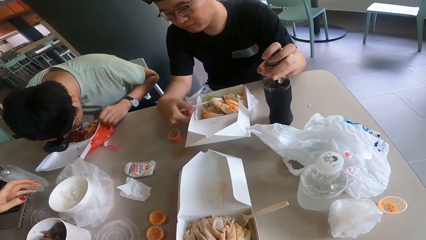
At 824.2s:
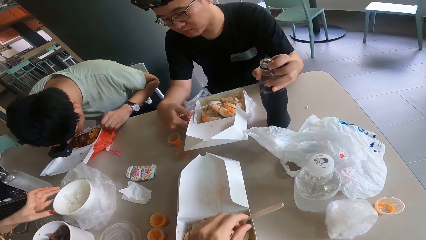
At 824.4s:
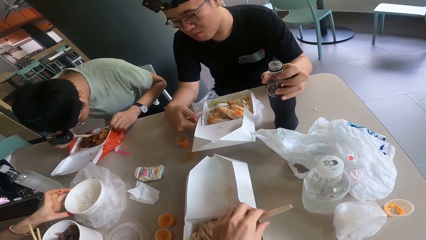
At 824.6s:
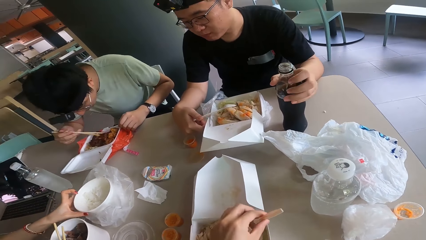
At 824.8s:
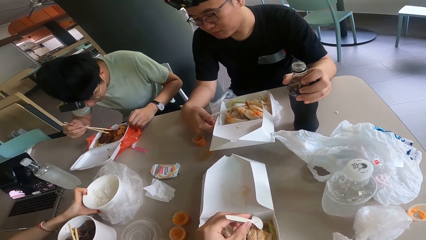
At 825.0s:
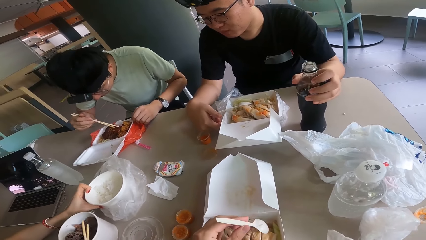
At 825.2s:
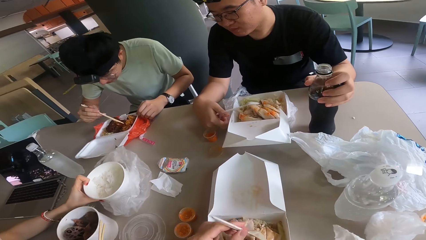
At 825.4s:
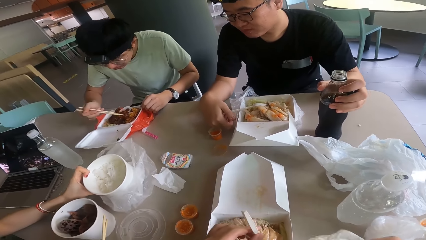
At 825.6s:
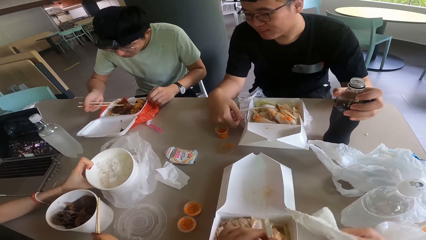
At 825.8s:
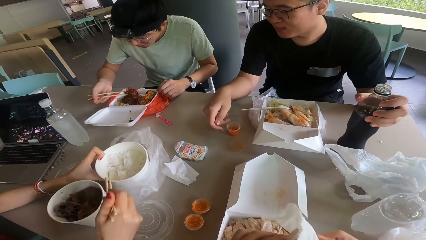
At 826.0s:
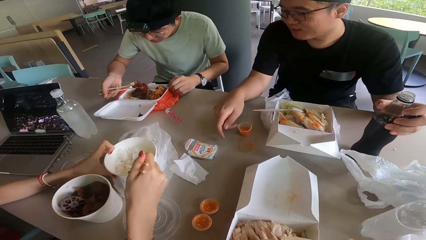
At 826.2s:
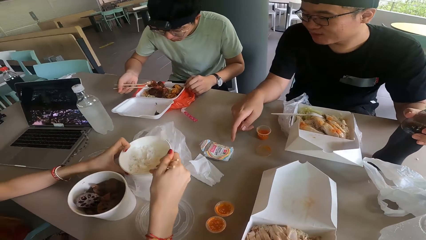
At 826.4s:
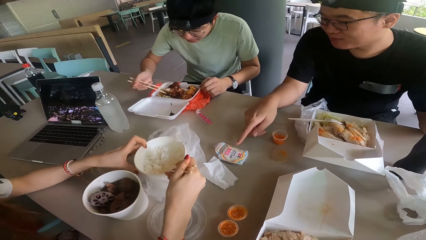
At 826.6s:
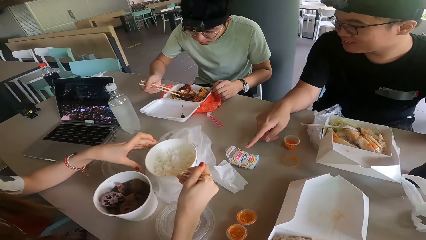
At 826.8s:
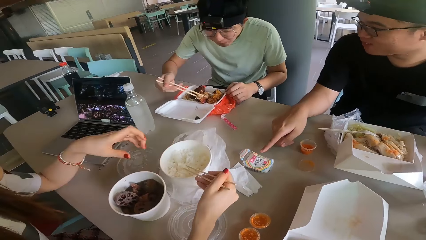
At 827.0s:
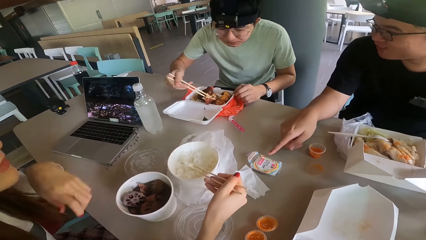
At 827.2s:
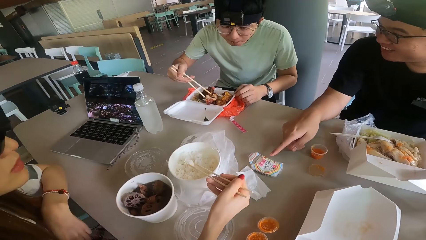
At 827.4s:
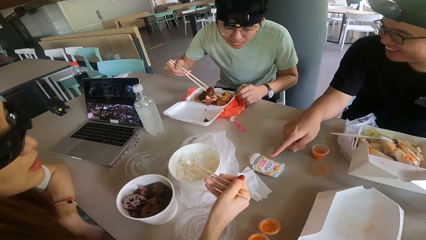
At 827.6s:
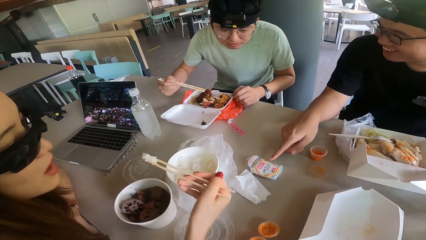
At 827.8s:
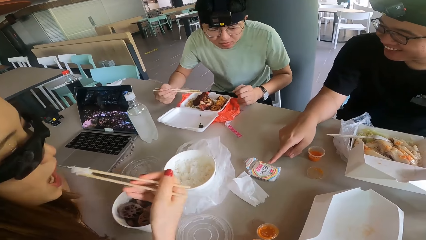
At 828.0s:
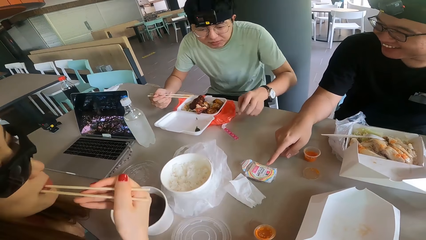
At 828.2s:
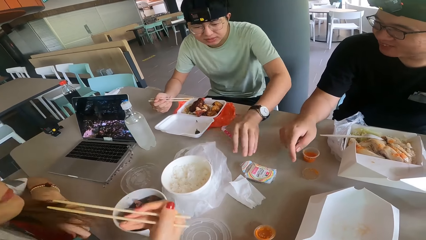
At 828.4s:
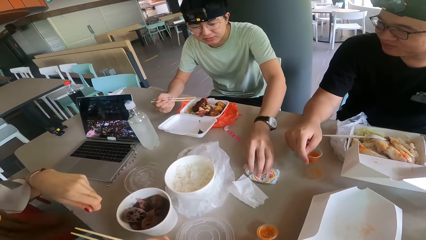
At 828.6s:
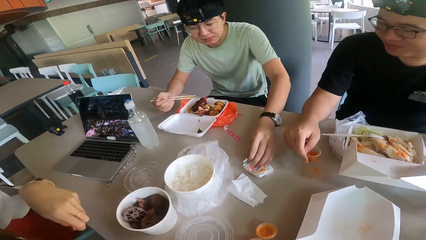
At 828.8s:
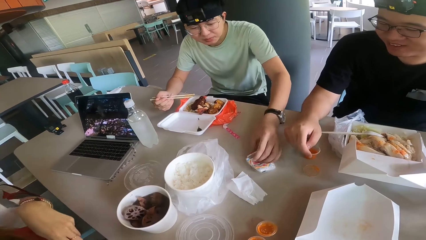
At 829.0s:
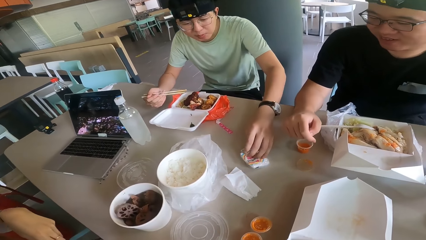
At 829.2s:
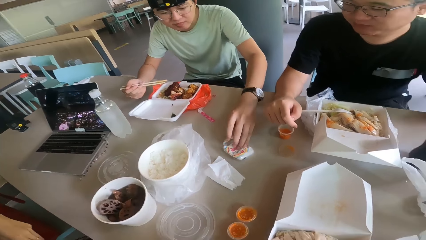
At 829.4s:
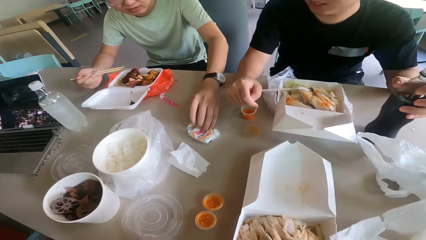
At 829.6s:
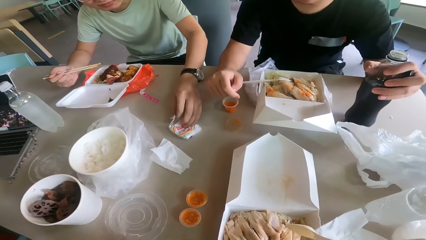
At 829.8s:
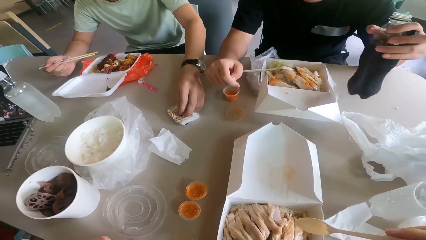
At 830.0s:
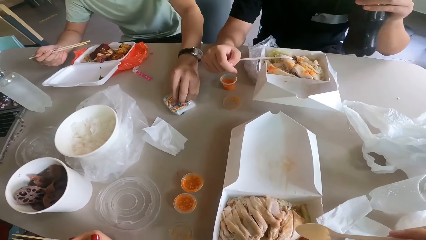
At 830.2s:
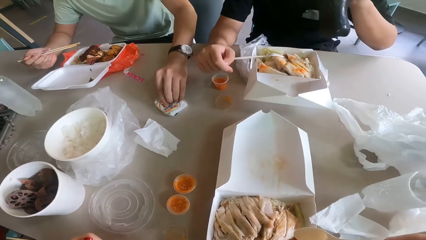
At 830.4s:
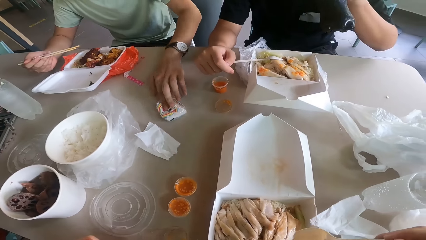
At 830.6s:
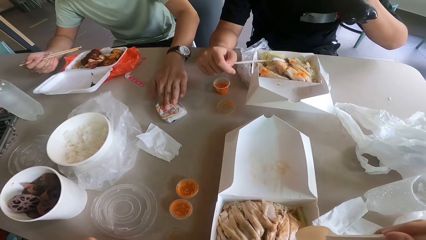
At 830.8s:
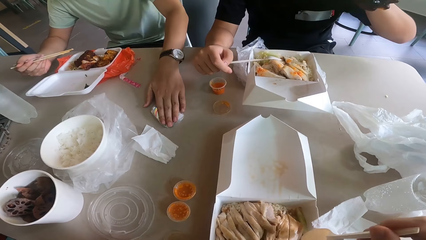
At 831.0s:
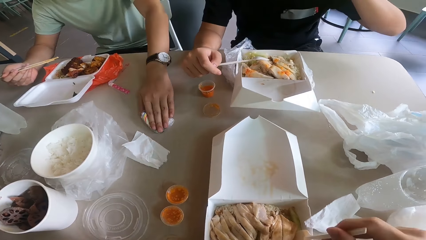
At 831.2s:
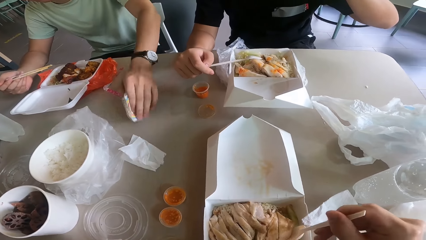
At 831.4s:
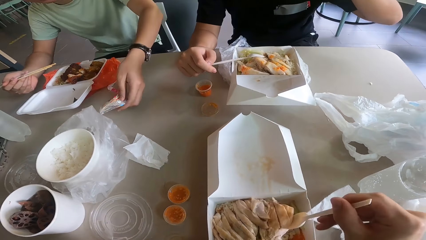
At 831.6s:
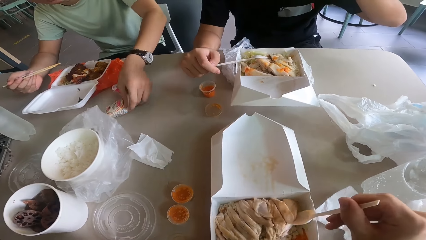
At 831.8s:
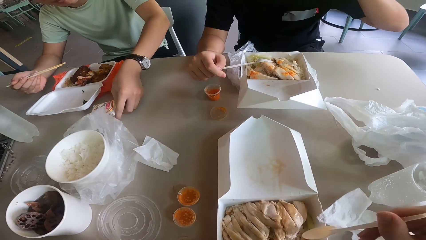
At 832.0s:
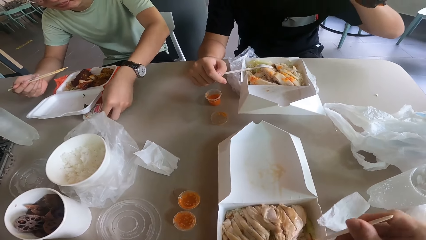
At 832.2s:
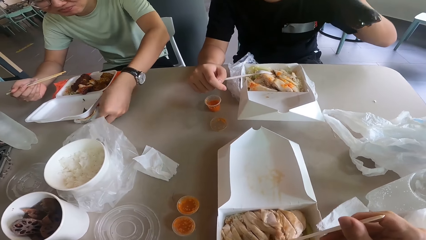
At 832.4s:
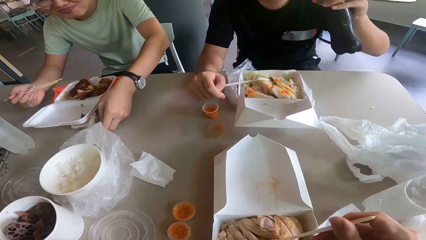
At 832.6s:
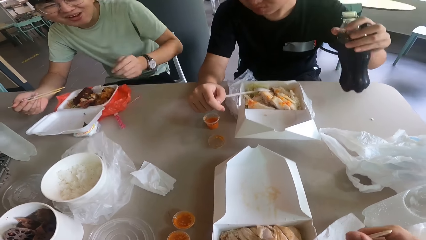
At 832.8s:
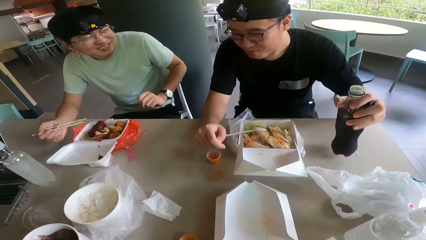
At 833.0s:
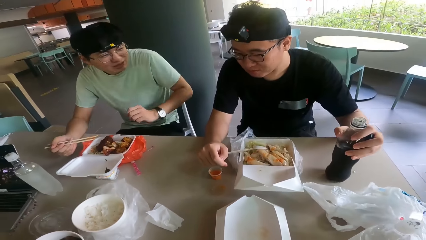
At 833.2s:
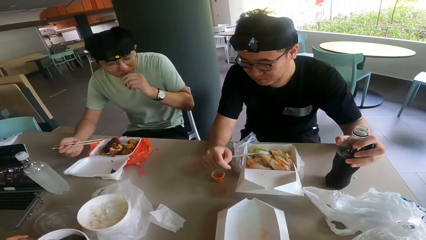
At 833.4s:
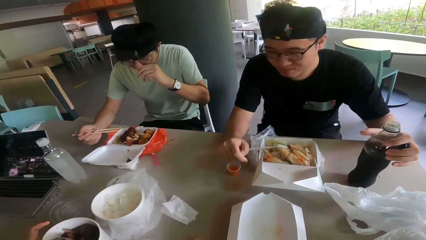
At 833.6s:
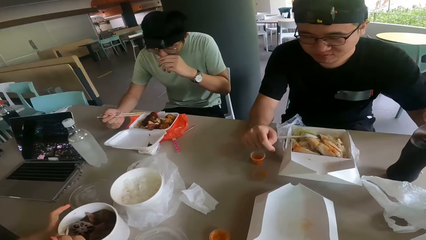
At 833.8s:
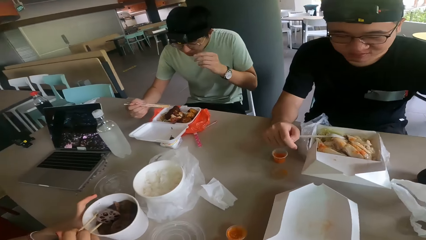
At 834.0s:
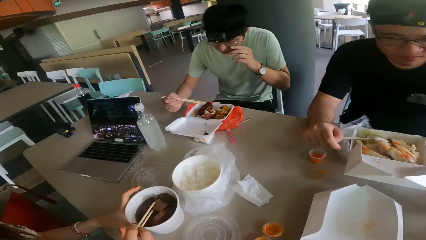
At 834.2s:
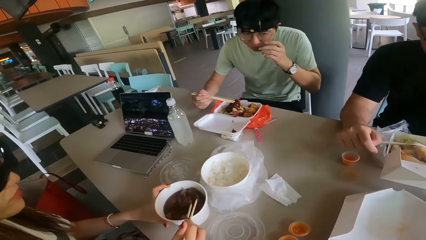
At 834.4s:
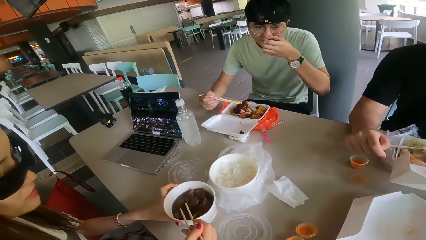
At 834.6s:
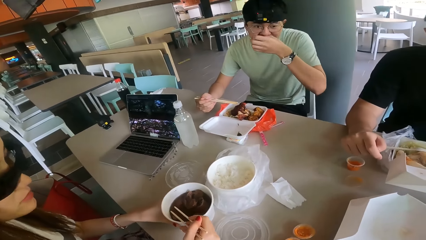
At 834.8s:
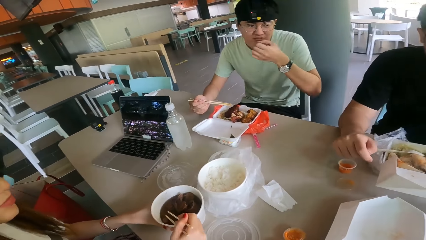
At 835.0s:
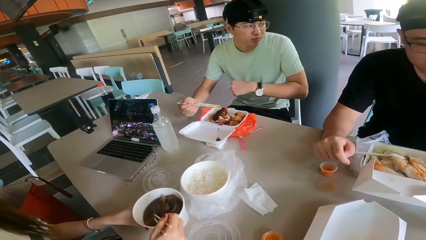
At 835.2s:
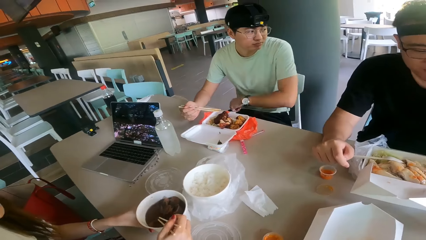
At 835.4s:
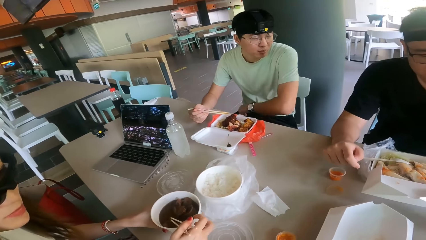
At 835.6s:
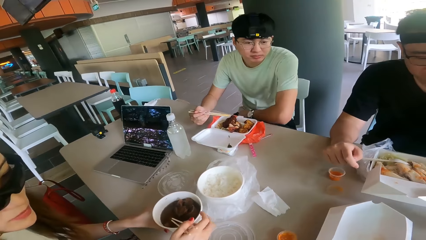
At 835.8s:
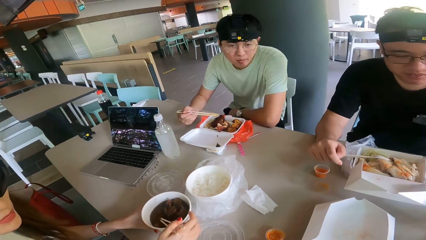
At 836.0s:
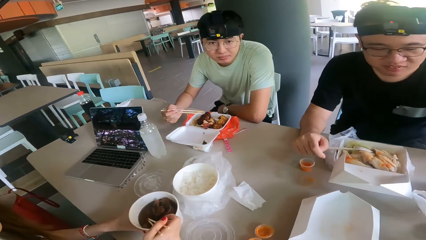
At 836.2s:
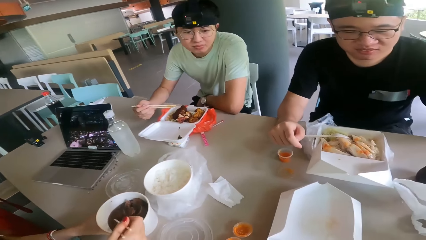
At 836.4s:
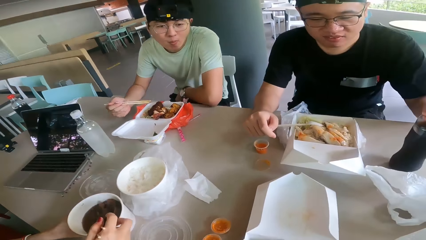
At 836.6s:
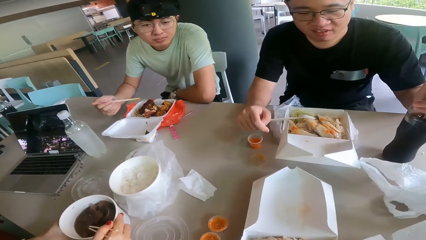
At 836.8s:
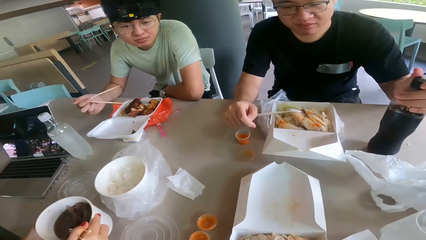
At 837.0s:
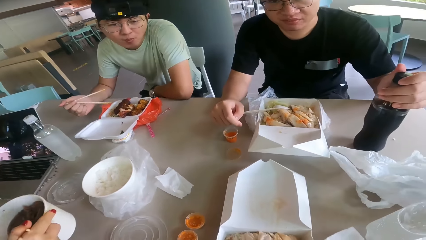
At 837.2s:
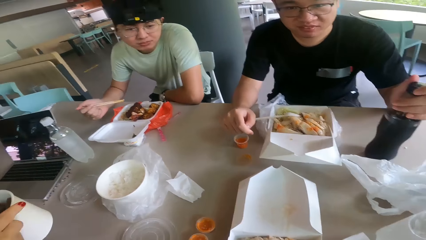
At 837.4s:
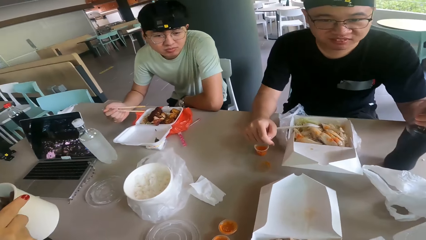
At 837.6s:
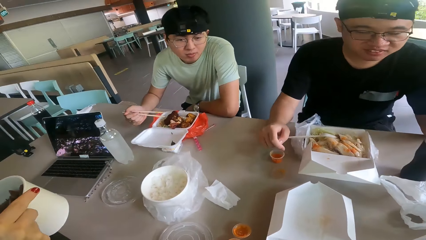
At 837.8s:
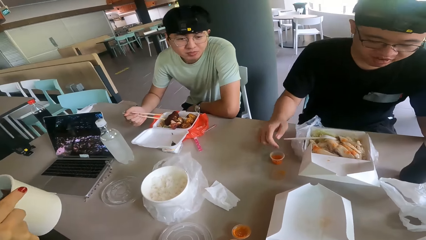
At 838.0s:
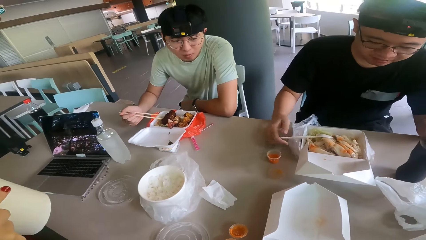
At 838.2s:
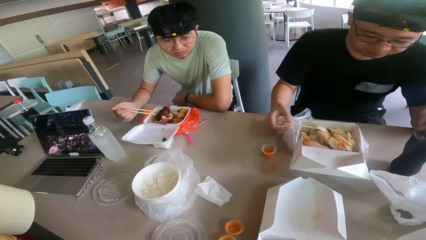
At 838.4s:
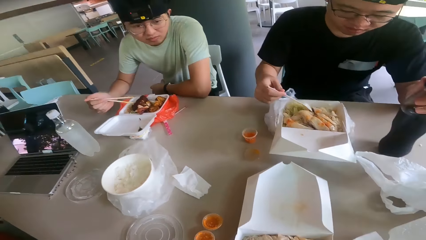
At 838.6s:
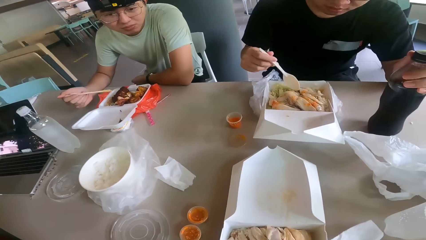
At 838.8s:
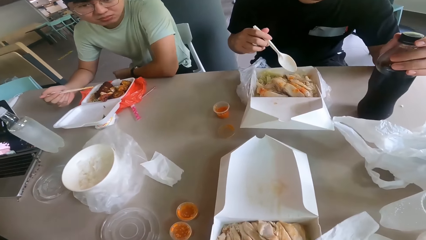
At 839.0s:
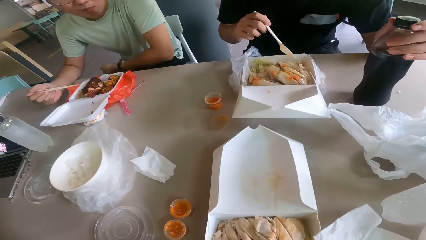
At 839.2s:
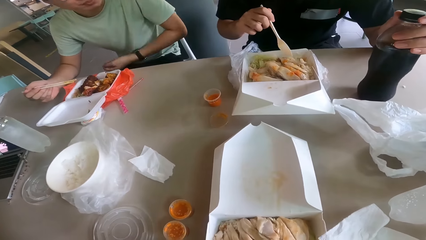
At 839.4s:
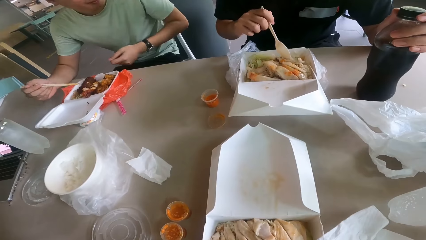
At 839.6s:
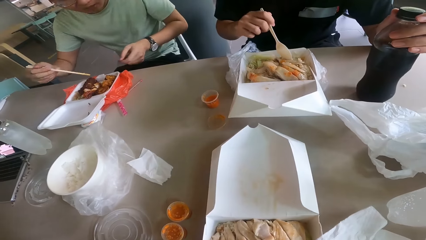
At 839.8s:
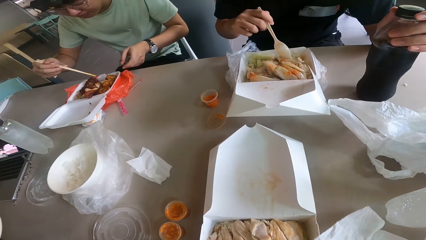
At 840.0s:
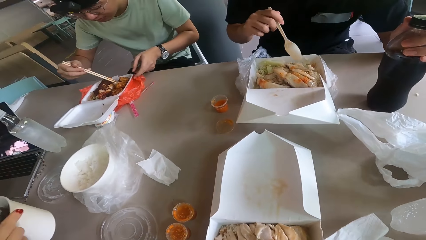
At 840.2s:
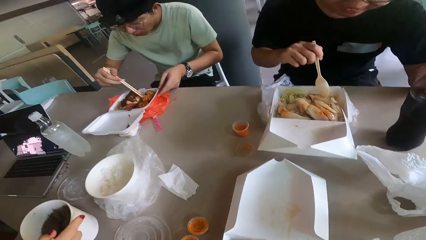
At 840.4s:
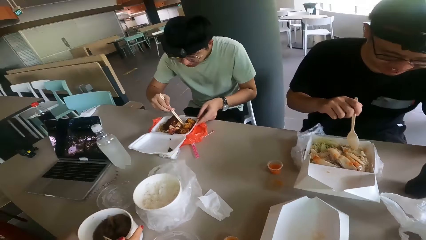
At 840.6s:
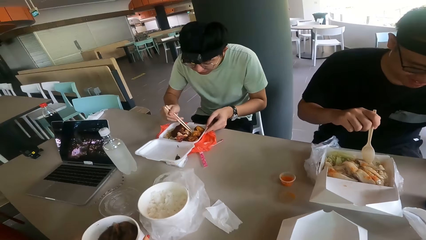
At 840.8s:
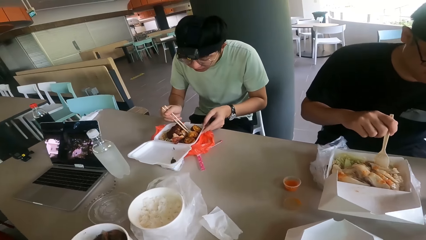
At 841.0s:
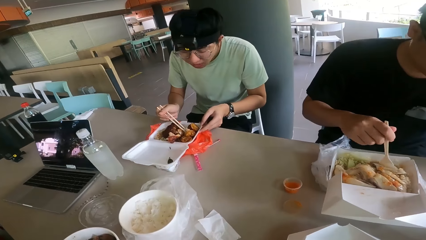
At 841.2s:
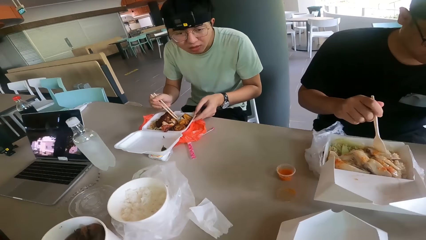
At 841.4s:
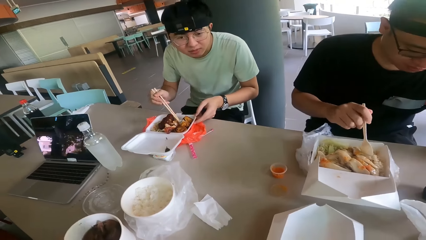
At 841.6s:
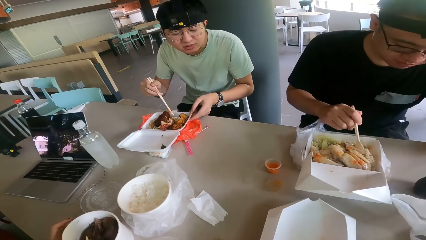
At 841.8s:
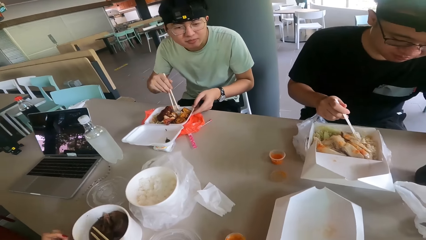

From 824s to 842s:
A man holds the drink. The camera wearer holds a spoon with a serviette. The man points at a sachet on the table. Another man picks the sachet on the table. A person holds the sachet. The camera wearer looks at the food on the package. They move the food with a spoon. They hold the plastic spoon. They look at the colleagues. The first man puts the drink on the table. The camera wearer converses with the colleagues. They look at a woman. They look at the colleagues. Another person holds the cup. The first man responds to the camera wearer.
